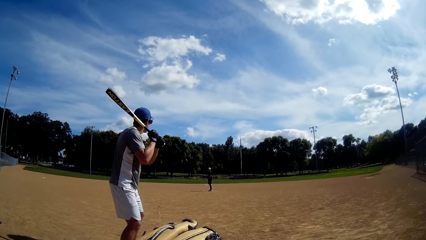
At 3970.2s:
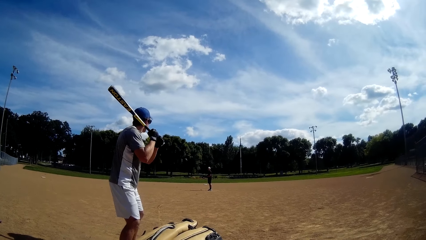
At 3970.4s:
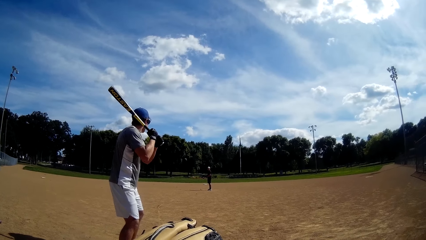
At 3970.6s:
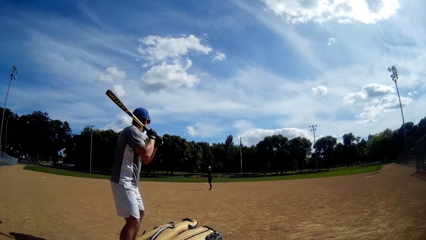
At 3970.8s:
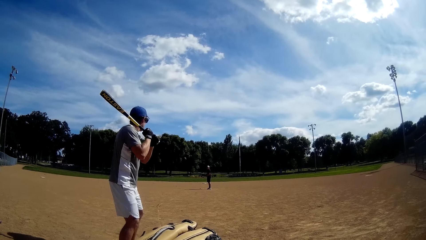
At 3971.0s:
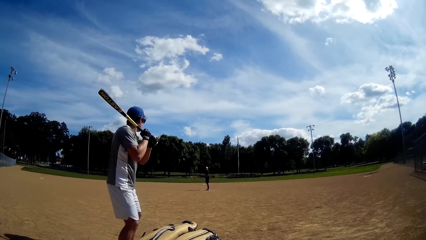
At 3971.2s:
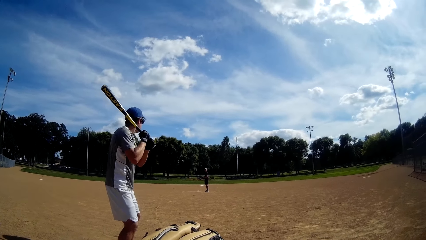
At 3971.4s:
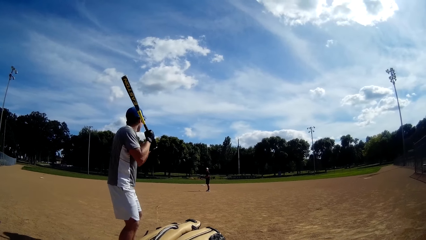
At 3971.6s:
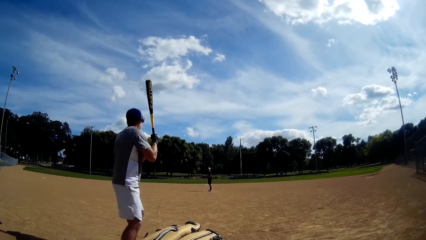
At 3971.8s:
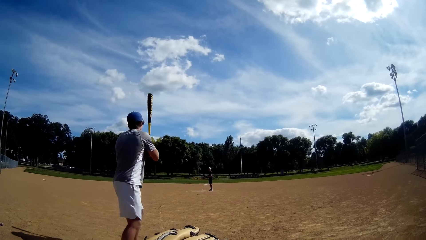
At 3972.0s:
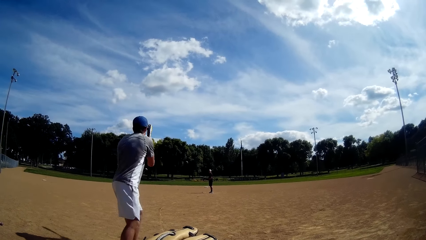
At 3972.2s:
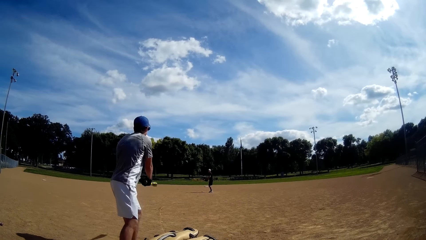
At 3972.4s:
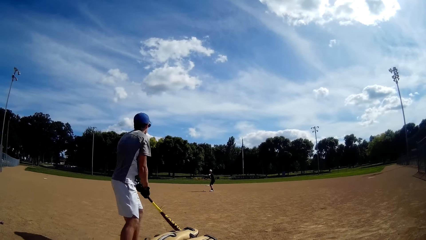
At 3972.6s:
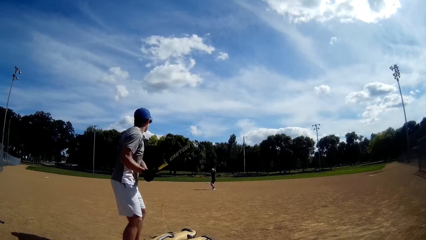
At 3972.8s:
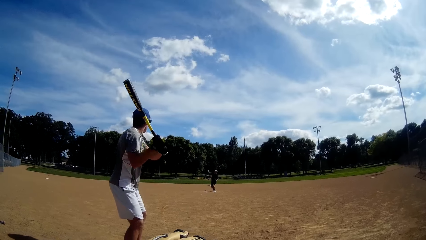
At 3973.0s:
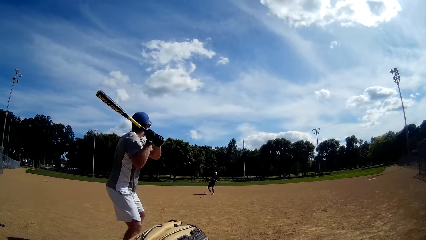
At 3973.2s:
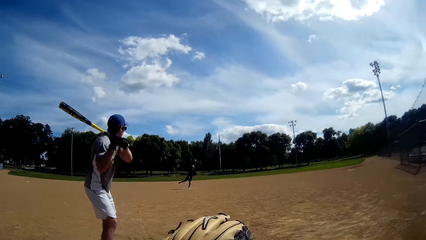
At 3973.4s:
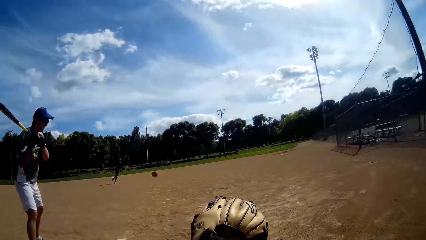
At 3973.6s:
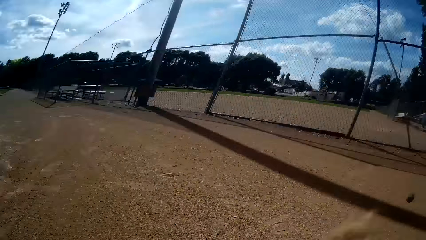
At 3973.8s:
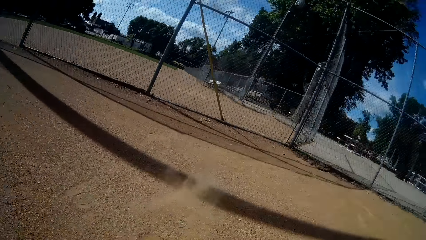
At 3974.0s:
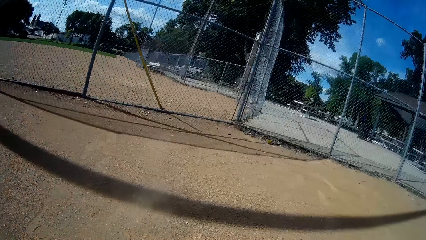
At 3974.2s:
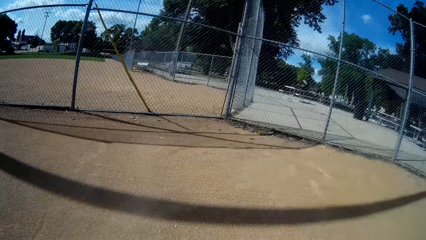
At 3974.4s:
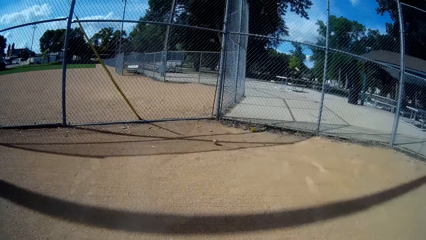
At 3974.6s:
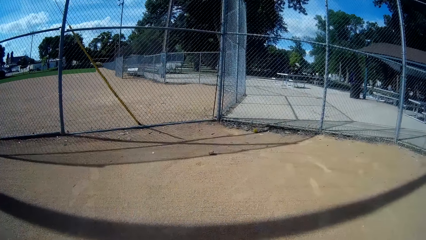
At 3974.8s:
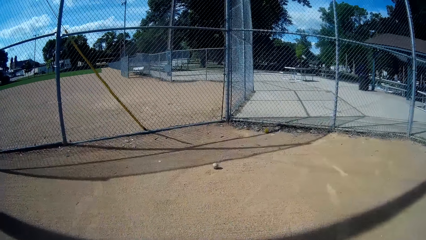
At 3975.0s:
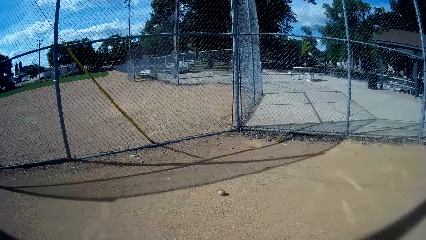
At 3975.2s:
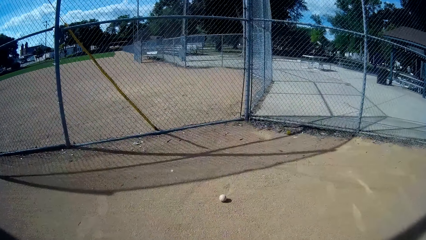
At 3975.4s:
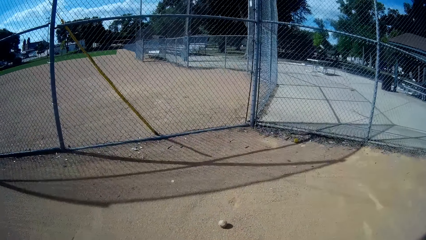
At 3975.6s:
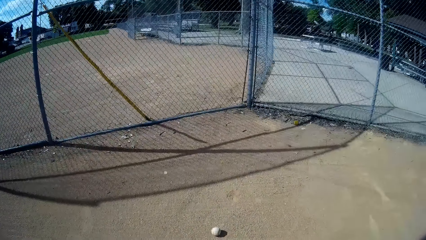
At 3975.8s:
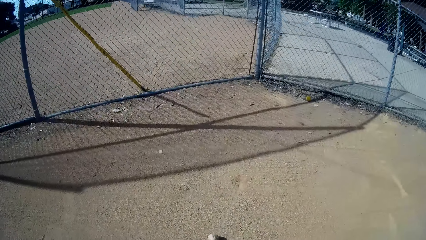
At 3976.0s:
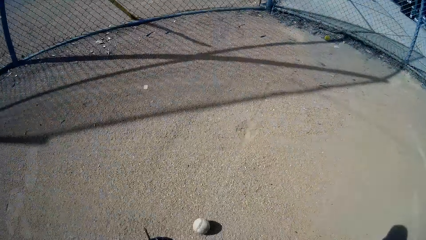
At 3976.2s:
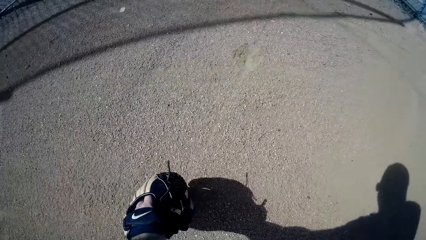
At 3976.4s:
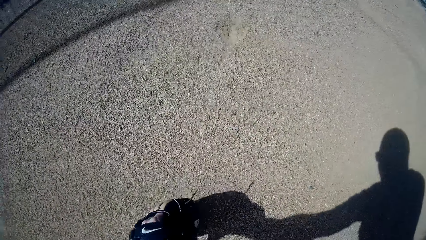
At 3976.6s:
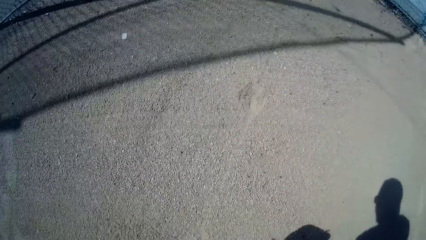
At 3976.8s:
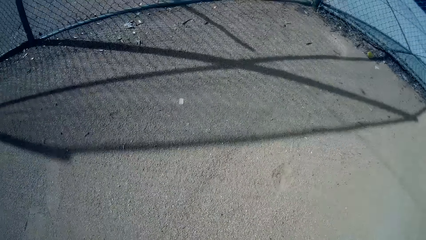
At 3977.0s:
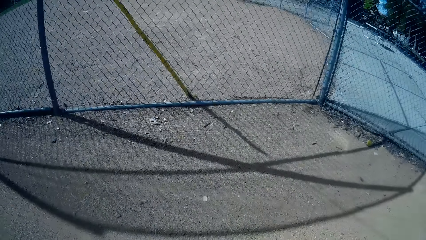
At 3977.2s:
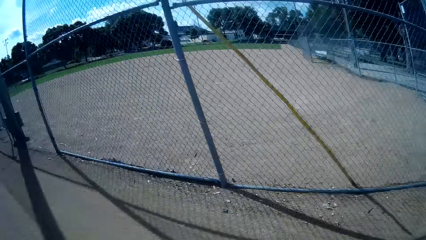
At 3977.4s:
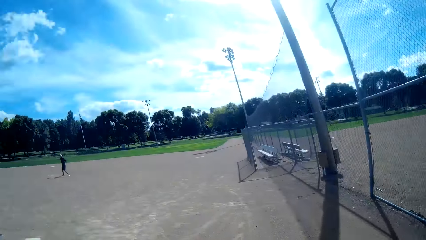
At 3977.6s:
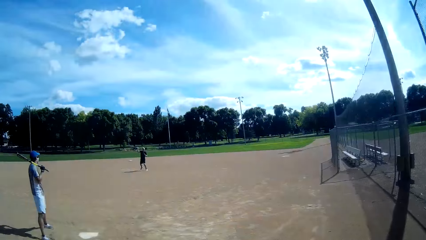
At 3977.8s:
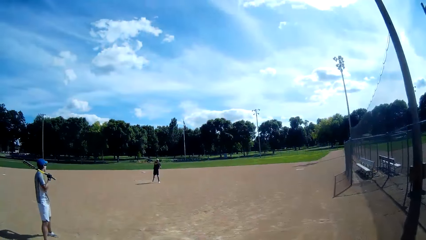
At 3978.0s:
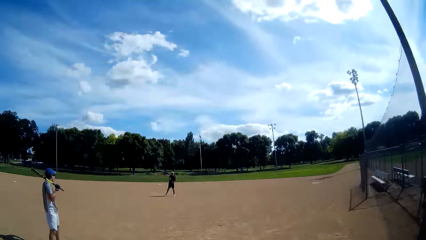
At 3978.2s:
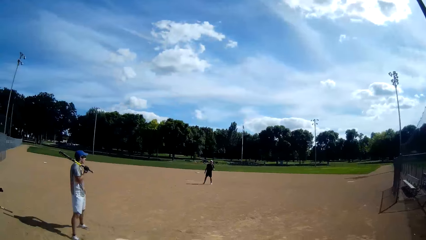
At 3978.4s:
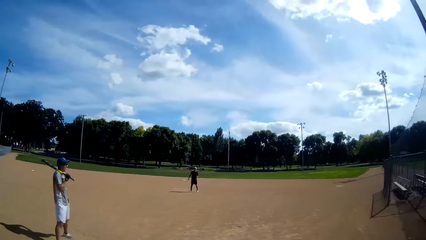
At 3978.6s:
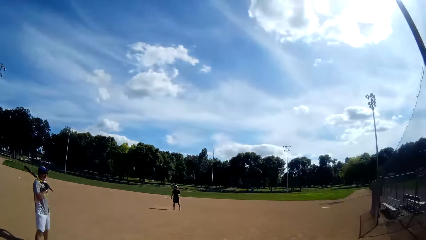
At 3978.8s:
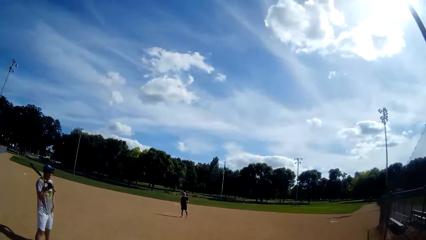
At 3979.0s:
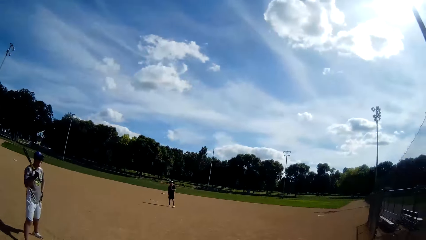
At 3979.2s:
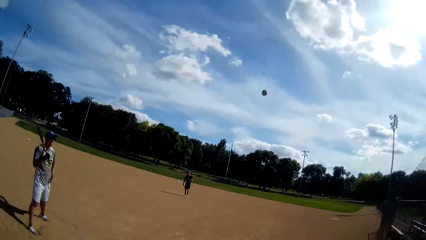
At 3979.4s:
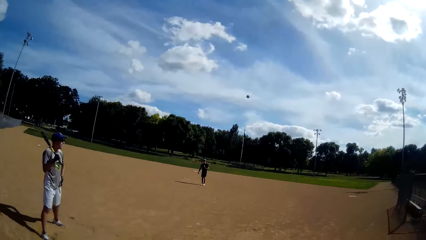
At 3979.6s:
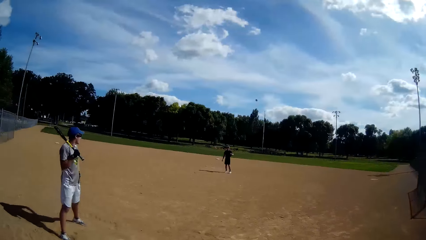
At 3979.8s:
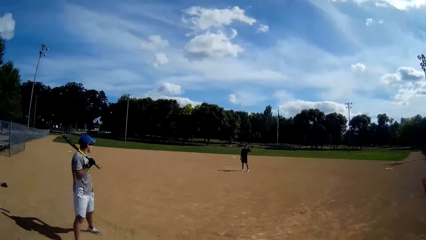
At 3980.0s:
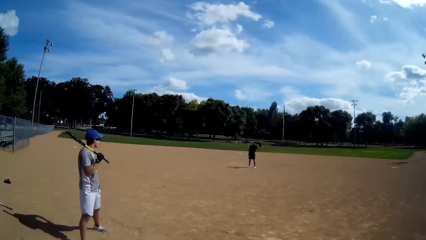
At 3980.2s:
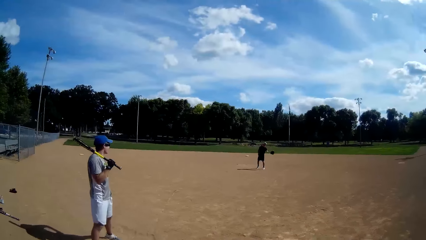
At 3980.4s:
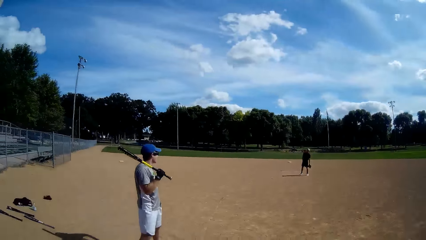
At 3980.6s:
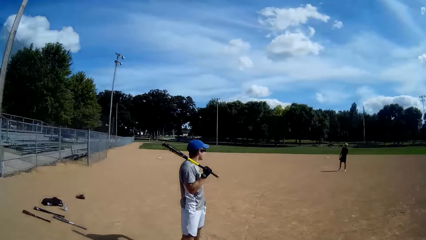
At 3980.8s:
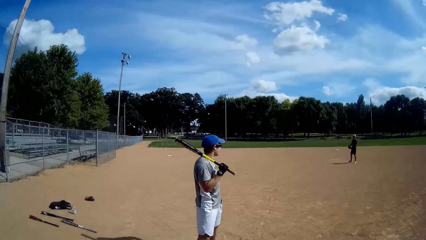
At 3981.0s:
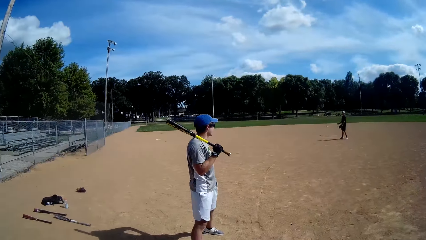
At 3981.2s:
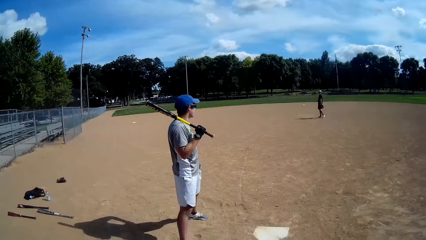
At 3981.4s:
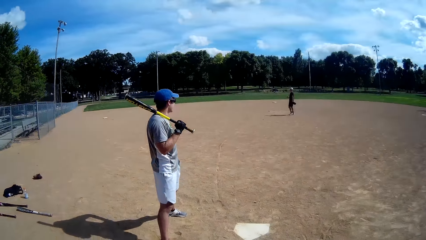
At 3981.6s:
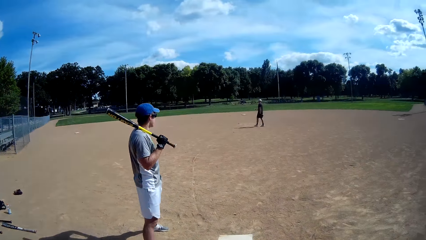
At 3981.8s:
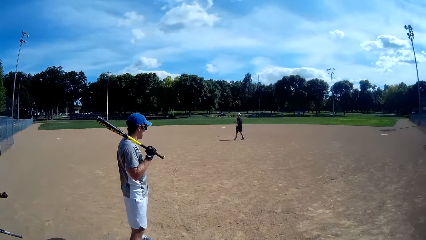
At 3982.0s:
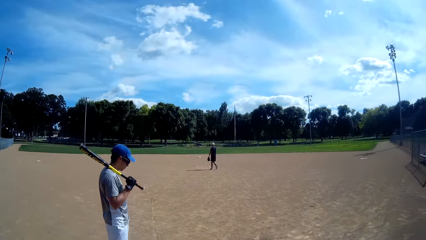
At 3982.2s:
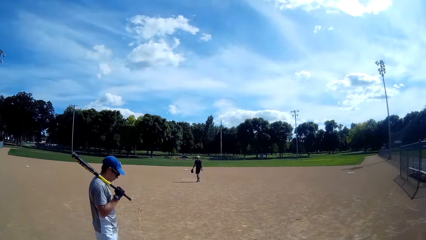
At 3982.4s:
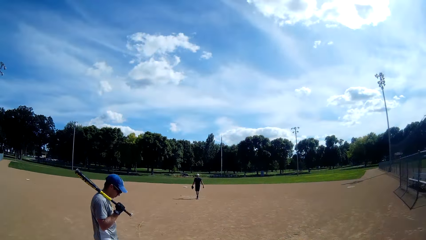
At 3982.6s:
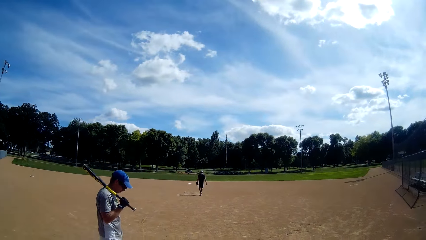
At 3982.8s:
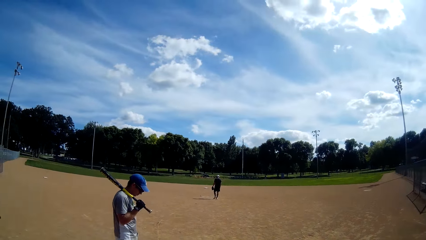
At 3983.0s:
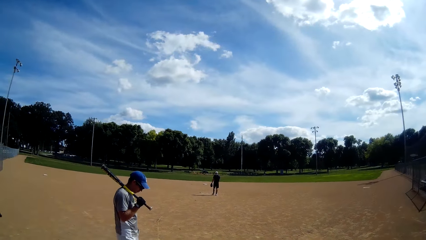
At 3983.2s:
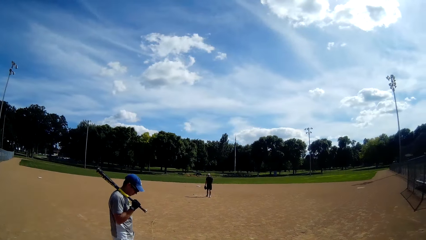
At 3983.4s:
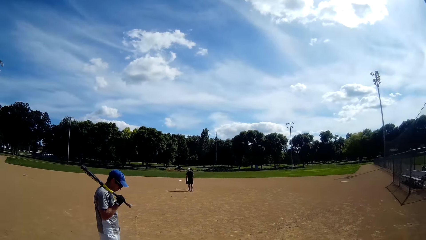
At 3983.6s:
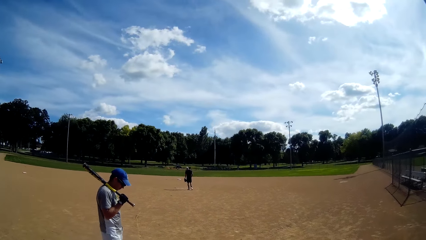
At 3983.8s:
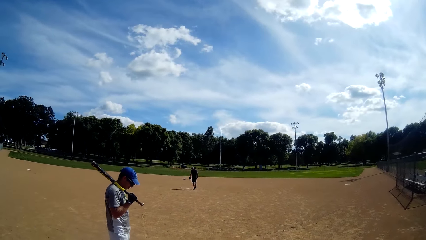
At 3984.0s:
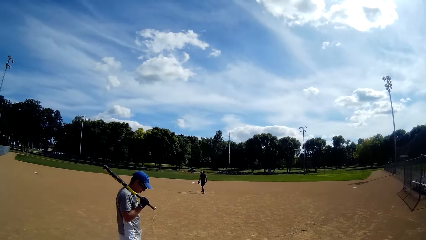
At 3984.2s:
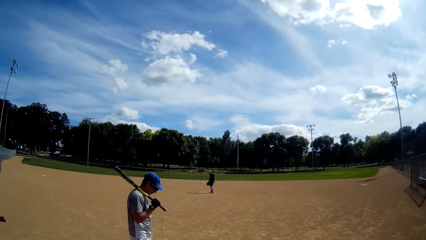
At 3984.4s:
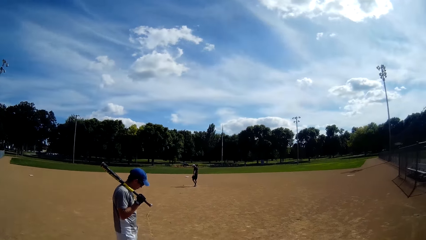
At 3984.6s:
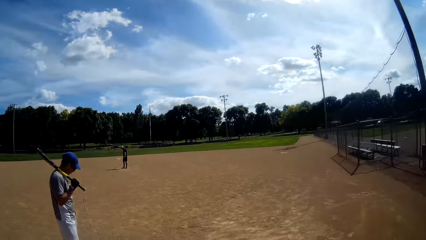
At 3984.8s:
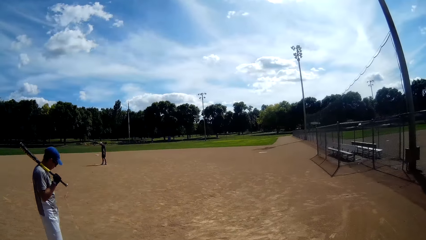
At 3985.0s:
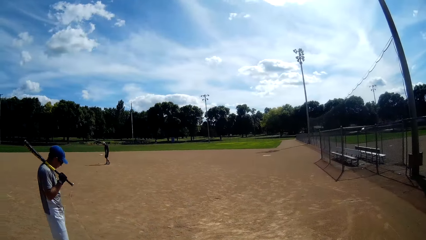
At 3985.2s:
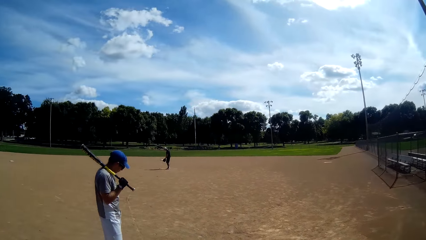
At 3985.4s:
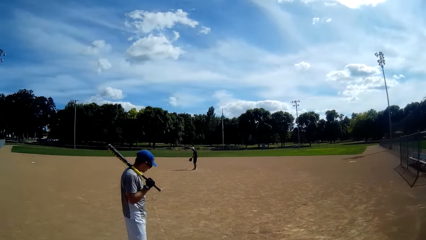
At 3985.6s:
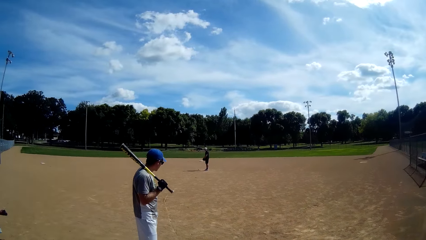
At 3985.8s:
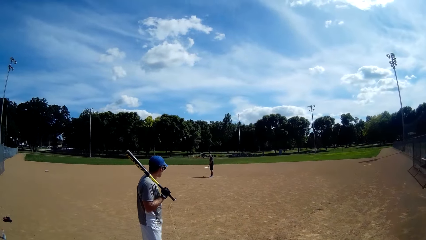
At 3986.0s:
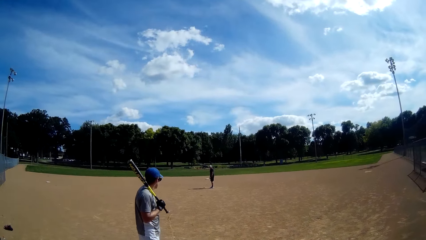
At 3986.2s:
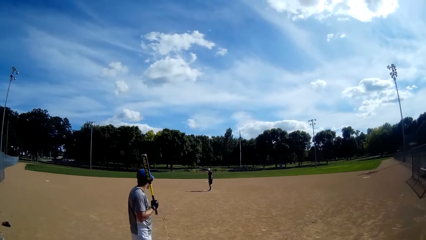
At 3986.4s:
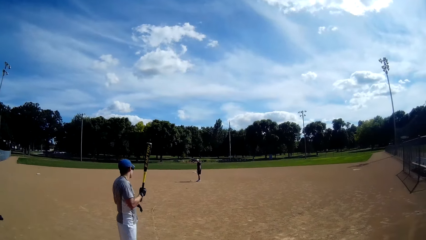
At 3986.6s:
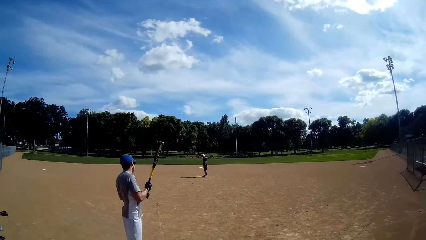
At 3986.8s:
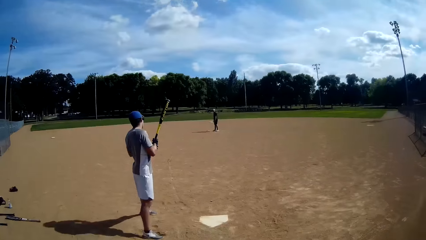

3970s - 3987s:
A man rotates the baseball bat. Another man throws the baseball to the camera wearer. The camera wearer walks toward the ball. They pick up the baseball from the ground. They walk toward the first man. They throw the baseball to the other man. The other man catches the baseball with a baseball glove and walks on the field.
